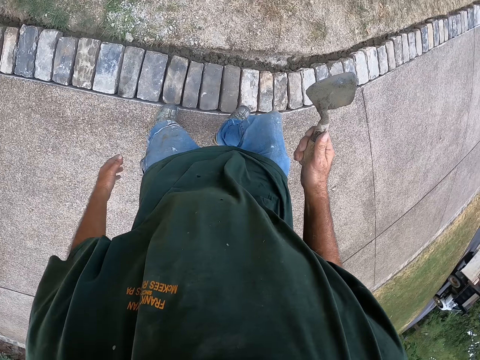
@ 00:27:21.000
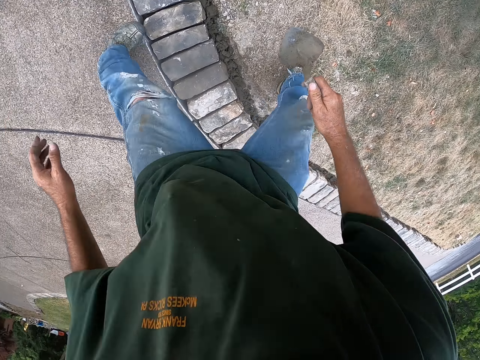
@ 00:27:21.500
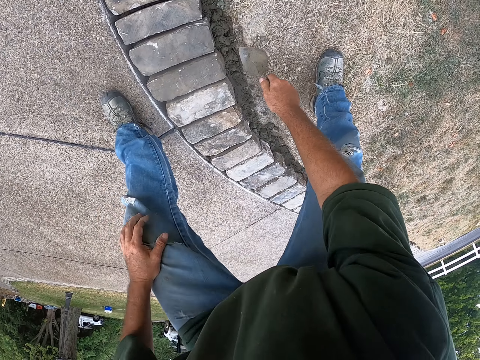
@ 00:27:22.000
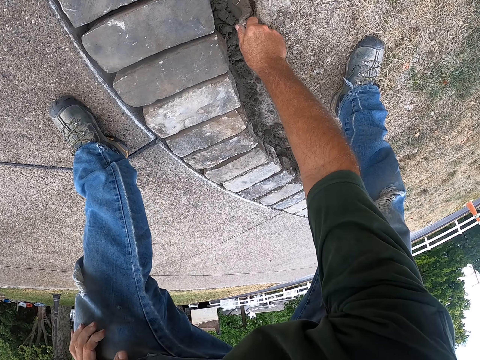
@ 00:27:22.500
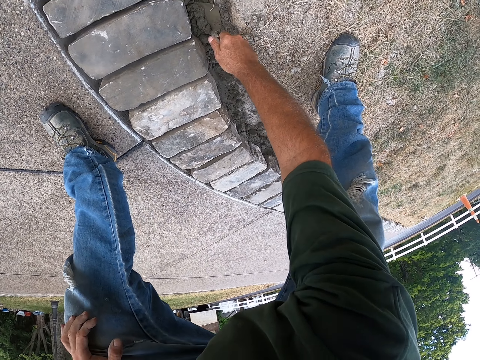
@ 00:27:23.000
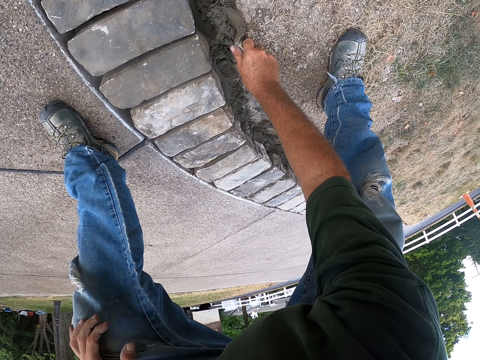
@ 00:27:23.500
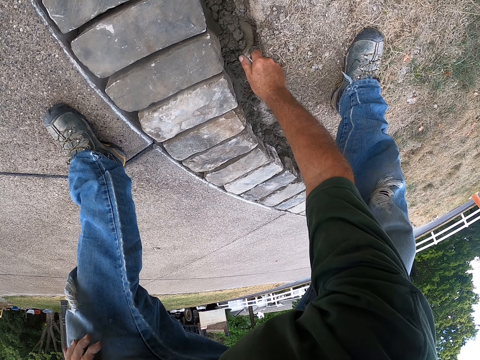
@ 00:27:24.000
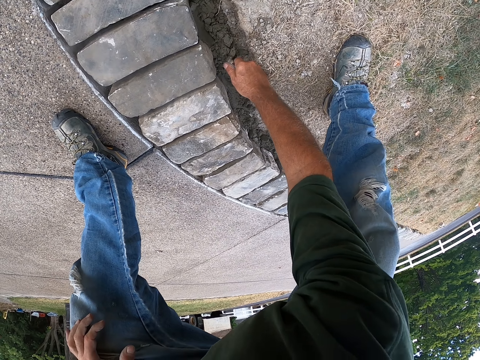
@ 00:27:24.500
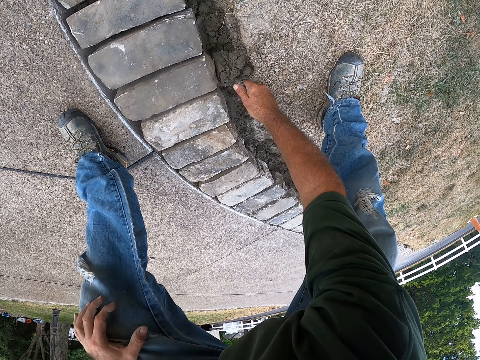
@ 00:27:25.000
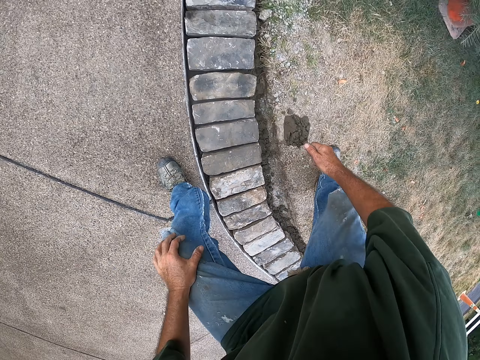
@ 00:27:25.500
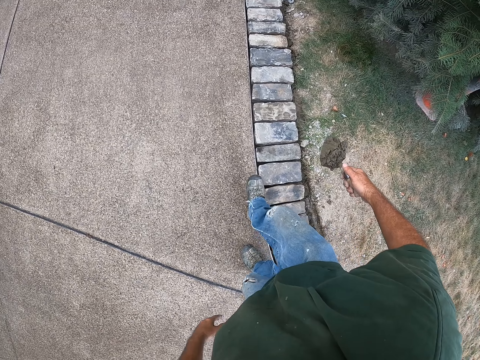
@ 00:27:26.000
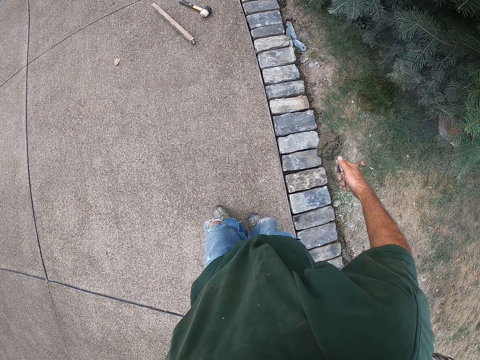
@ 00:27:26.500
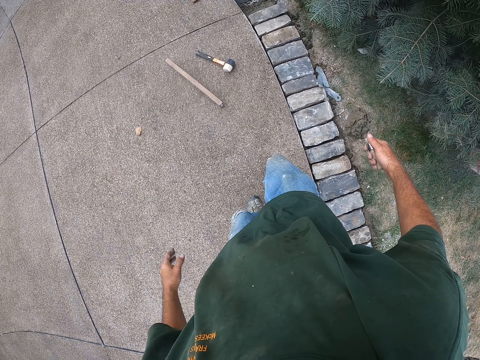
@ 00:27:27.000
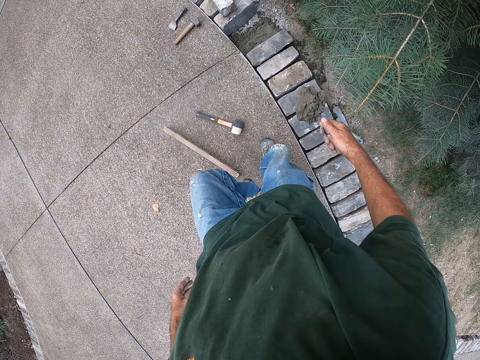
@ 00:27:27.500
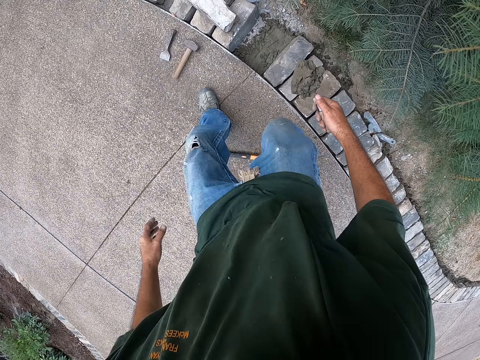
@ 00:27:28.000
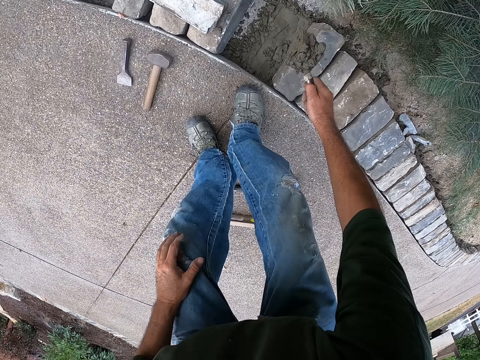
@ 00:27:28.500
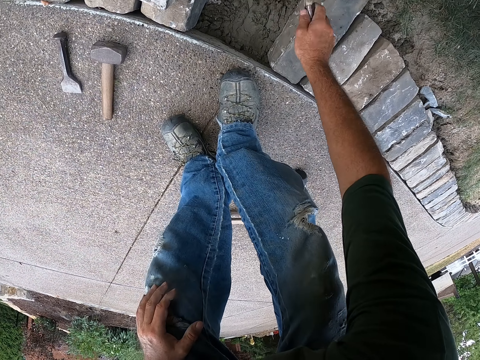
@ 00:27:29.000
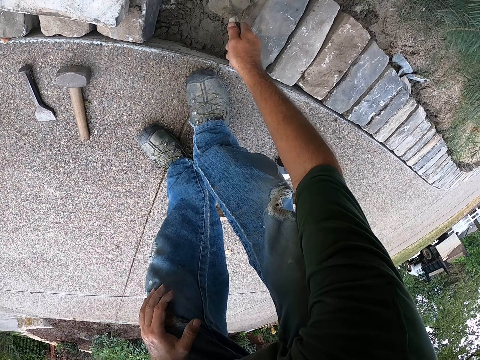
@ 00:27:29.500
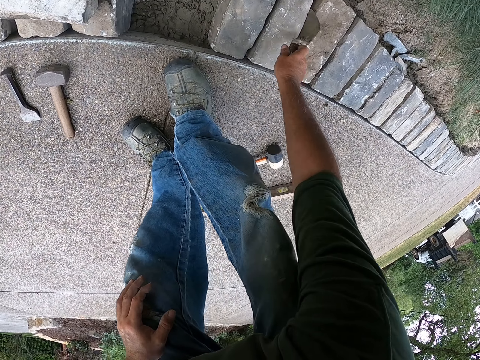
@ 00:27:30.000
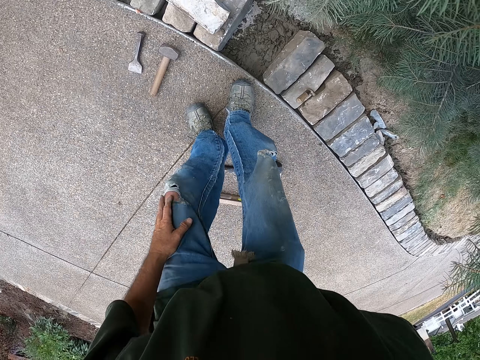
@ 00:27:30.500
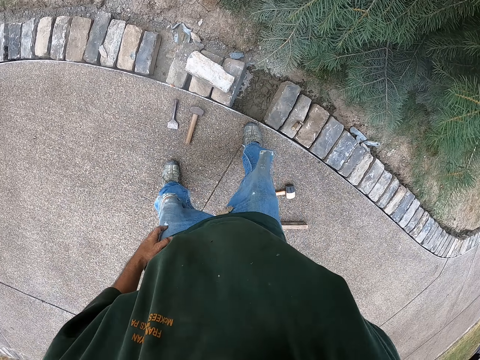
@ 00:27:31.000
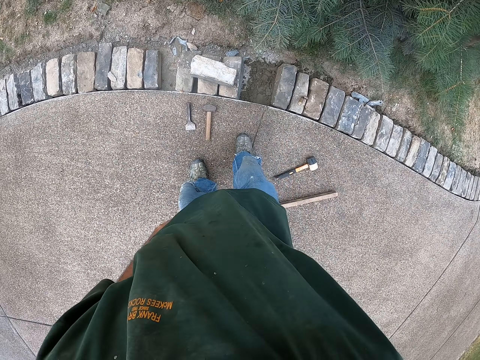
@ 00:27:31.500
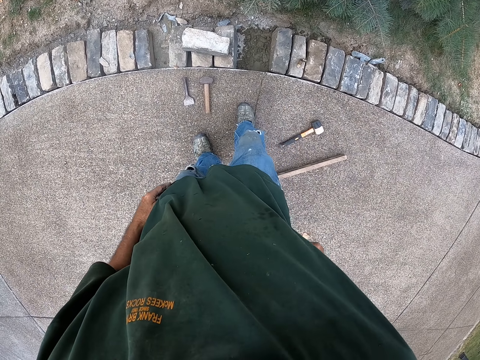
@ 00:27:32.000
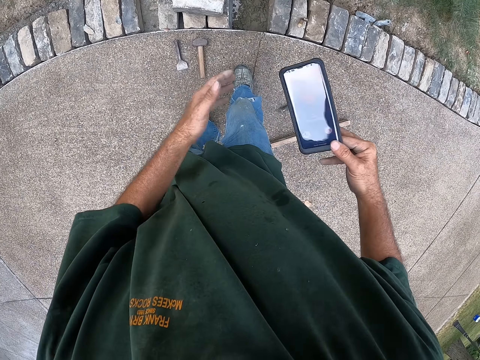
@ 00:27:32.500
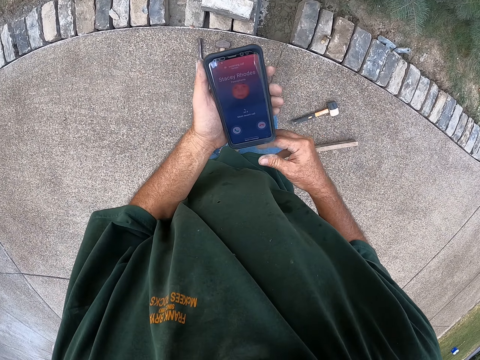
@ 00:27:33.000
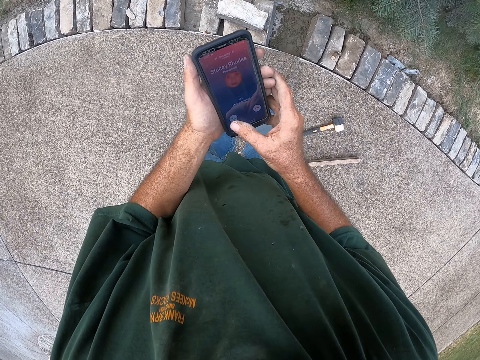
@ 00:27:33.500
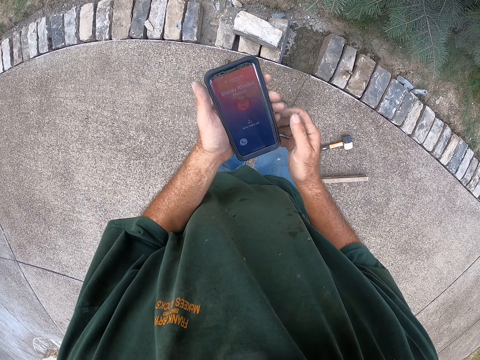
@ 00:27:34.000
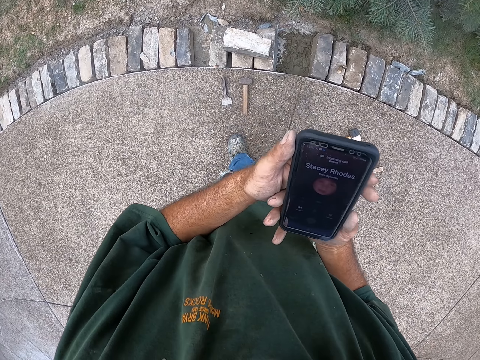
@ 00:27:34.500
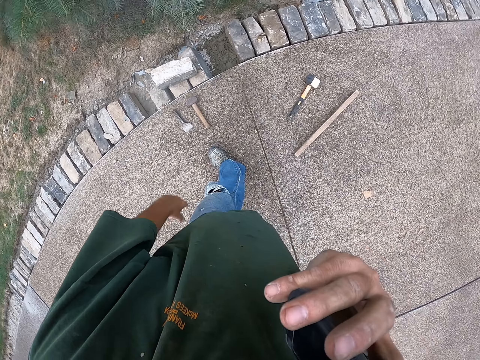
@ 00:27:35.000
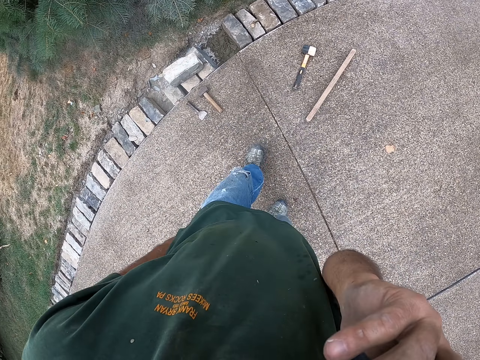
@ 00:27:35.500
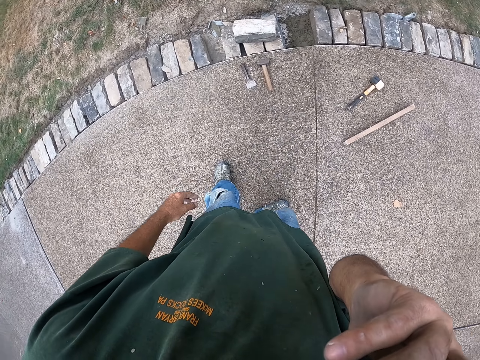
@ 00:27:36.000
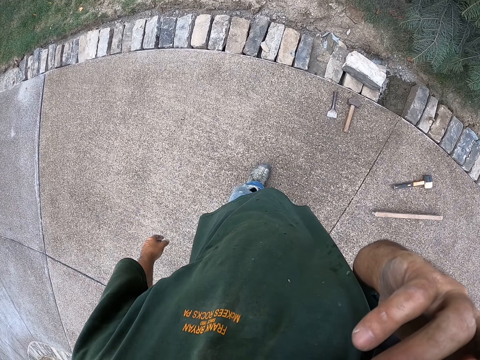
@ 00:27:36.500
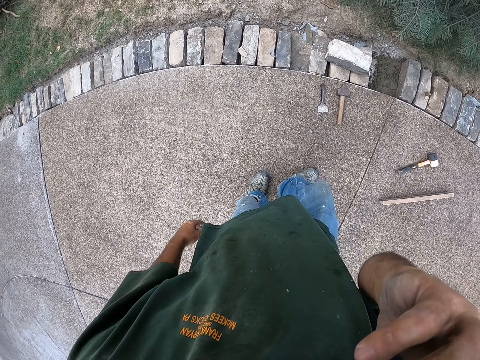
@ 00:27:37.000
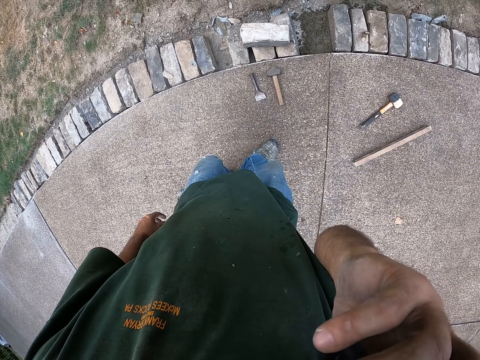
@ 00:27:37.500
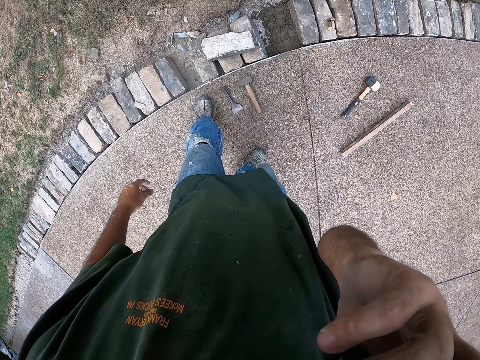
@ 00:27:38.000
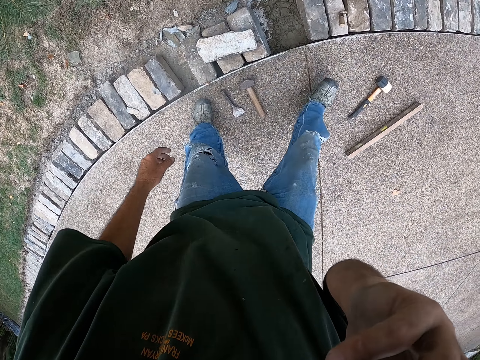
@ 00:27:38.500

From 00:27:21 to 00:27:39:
The camera wearer bends over the bricks. He scoops cement on the side. He walks beside the bricks. He throws the cement on the floor. He puts down the trowel. He wipes his hand on the shirt. He pulls out his phone. He holds the phone. He uses his phone. He answers the phone. He talks on his phone. He looks around.

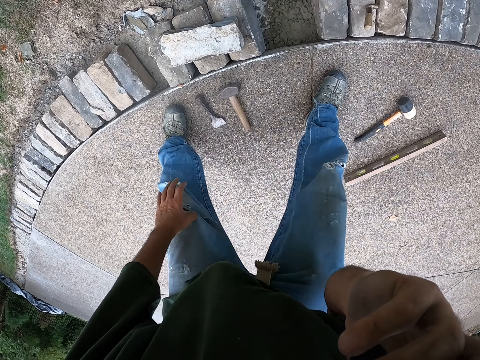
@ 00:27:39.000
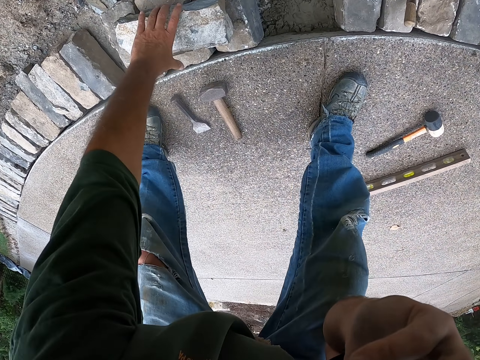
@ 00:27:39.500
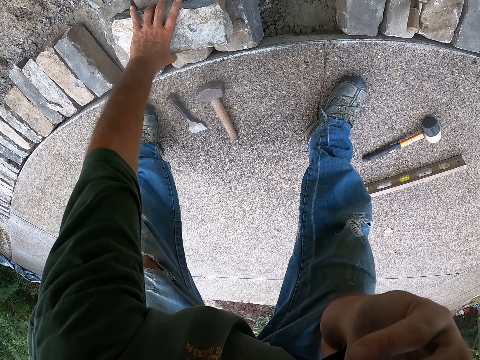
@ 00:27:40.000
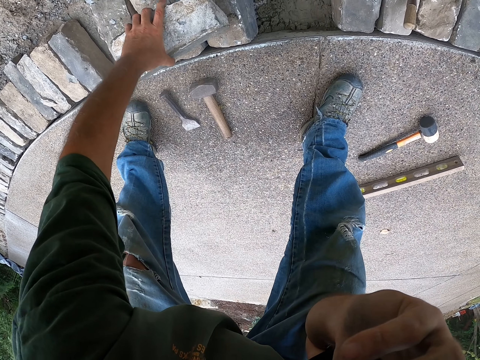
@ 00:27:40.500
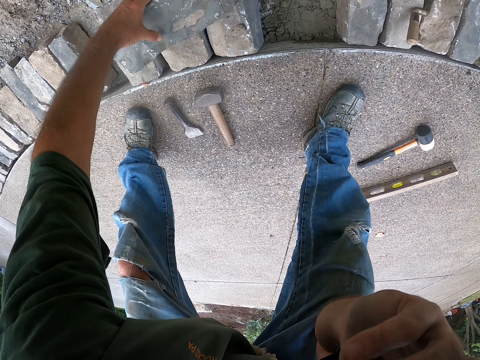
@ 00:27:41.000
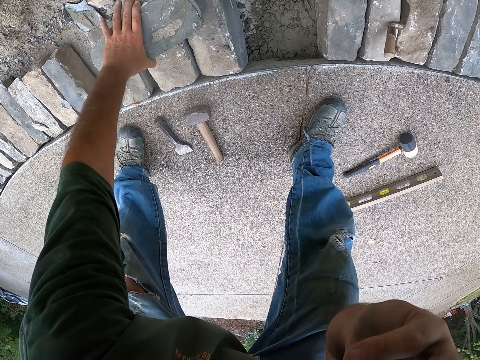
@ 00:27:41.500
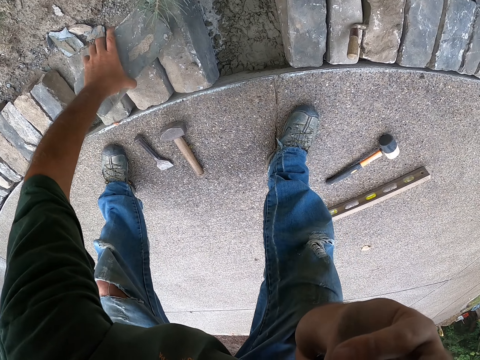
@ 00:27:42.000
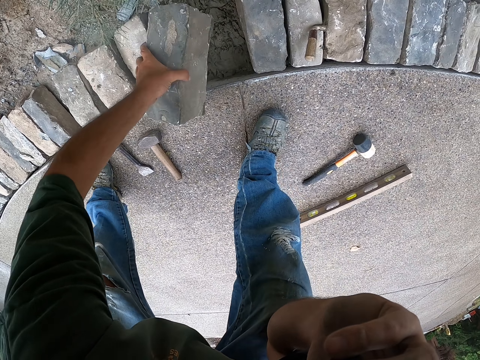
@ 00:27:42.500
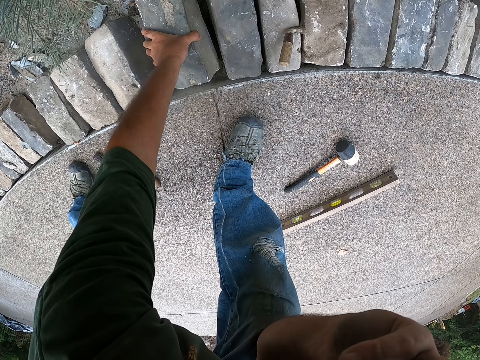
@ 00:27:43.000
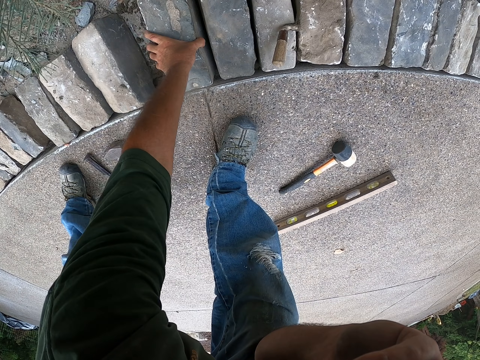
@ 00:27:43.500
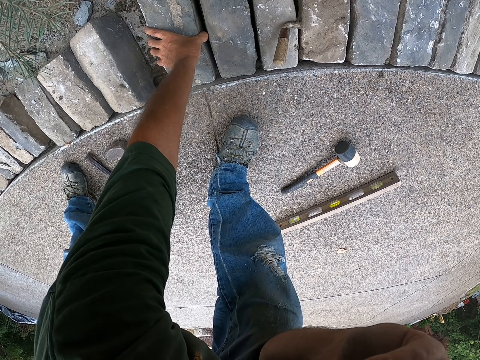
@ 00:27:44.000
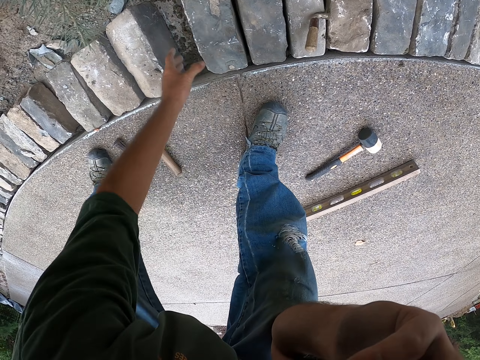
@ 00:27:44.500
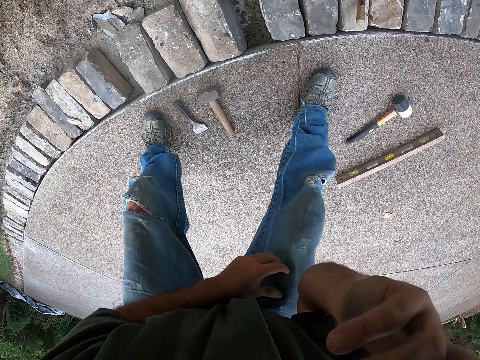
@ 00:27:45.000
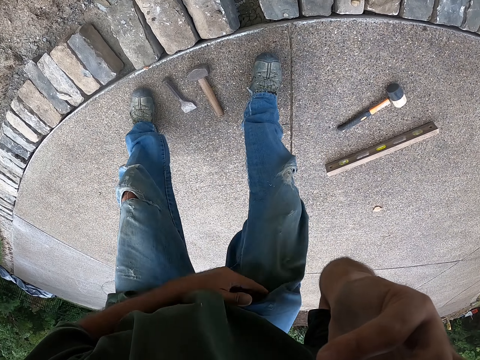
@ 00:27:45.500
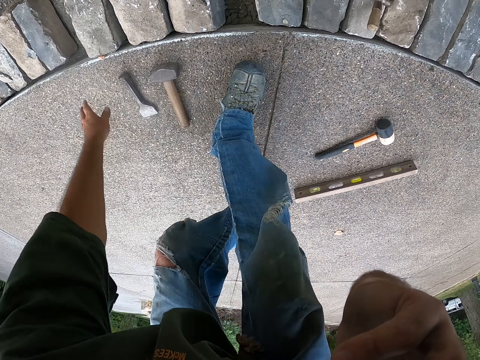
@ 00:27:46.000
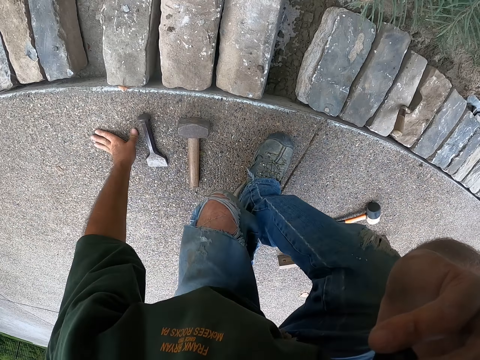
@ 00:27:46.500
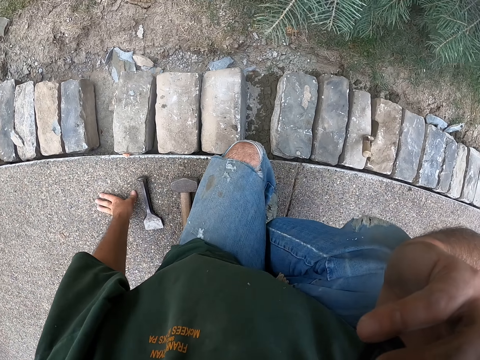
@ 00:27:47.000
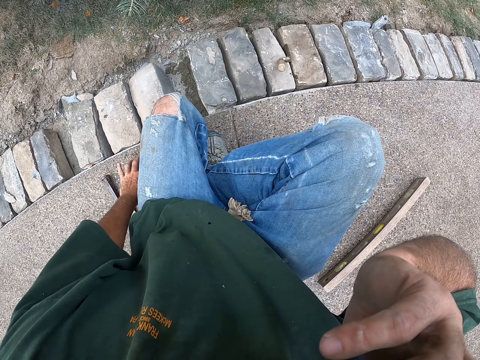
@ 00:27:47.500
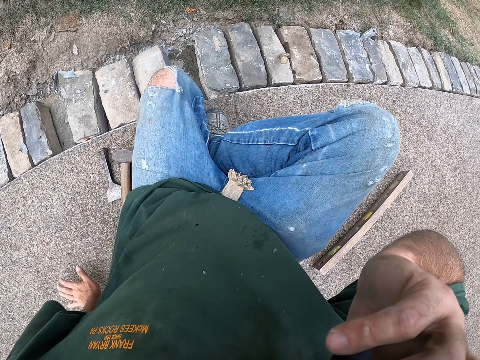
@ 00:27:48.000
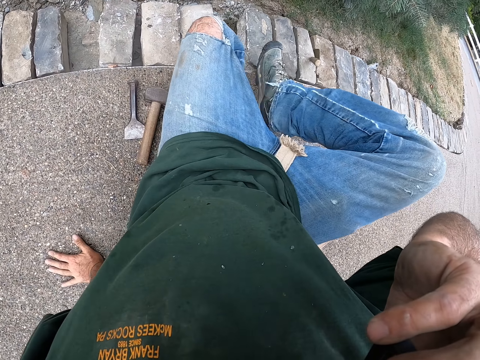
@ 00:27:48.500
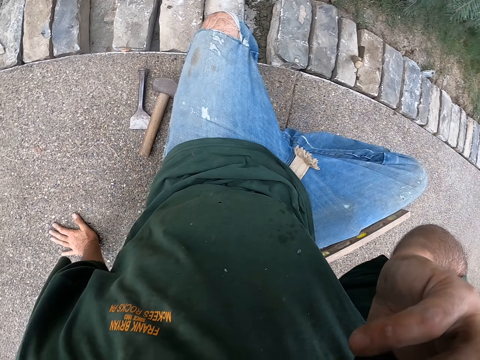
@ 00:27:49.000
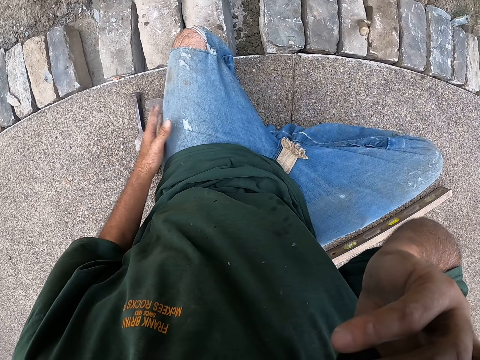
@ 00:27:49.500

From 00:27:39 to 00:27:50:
The camera wearer picks up a brick. He holds the brick, turns the brick, lifts the brick and puts down the brick. He pulls up his jeans. He squats beside the bricks. He sits on the floor. He moves his hand.
